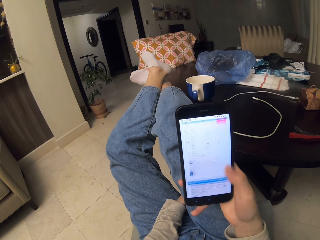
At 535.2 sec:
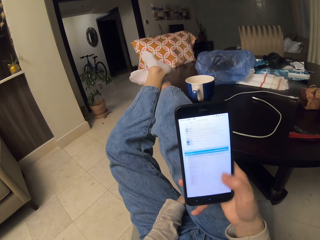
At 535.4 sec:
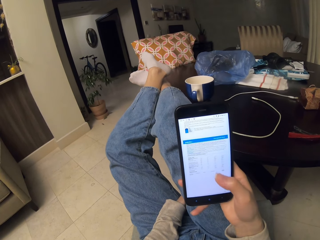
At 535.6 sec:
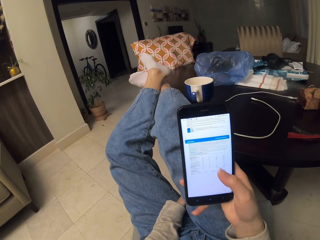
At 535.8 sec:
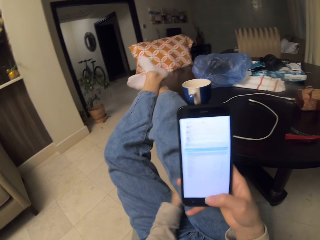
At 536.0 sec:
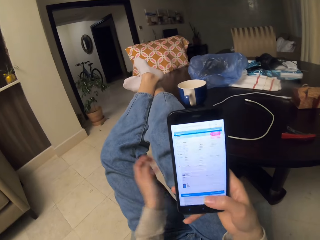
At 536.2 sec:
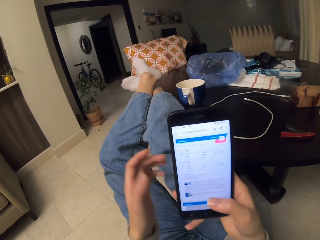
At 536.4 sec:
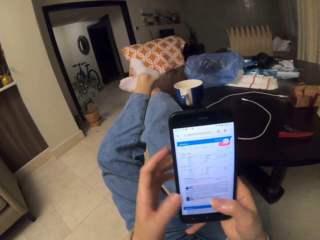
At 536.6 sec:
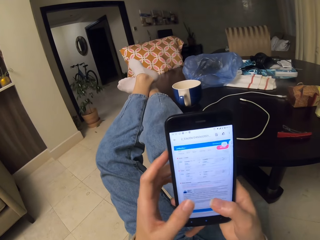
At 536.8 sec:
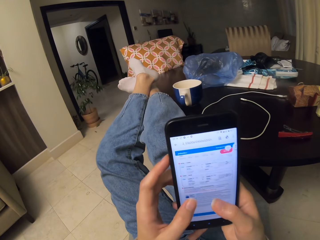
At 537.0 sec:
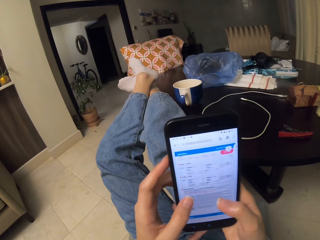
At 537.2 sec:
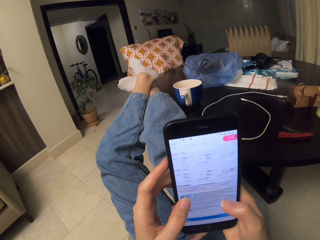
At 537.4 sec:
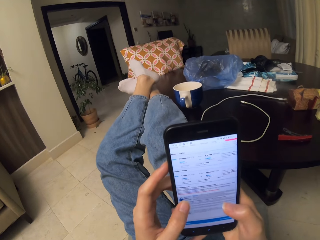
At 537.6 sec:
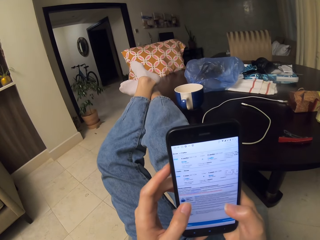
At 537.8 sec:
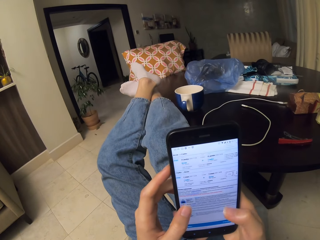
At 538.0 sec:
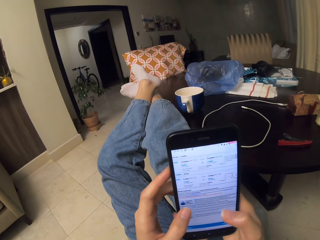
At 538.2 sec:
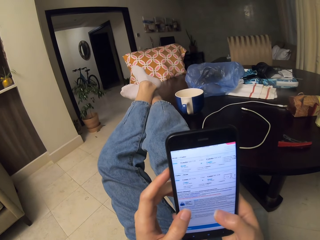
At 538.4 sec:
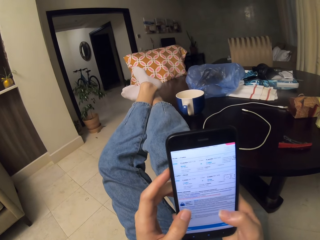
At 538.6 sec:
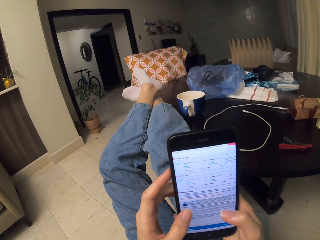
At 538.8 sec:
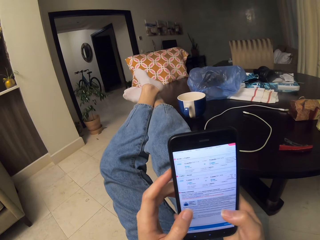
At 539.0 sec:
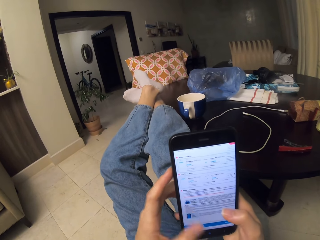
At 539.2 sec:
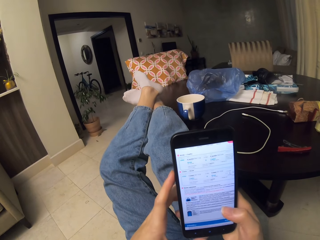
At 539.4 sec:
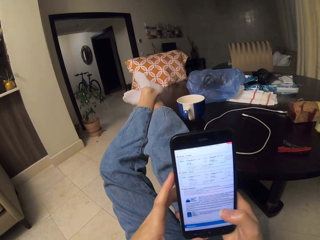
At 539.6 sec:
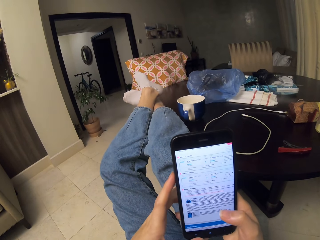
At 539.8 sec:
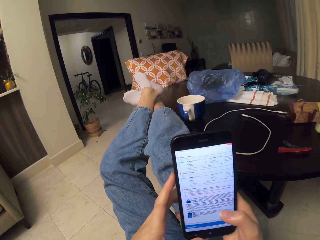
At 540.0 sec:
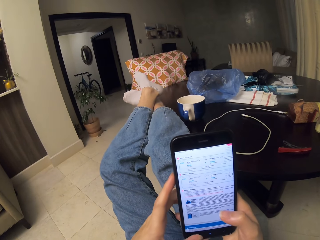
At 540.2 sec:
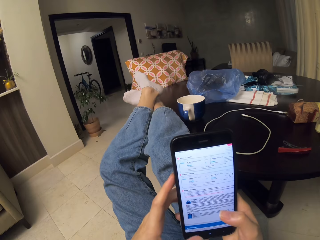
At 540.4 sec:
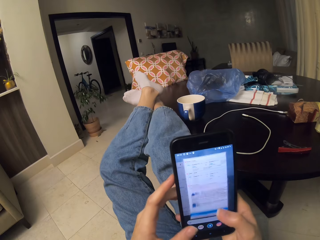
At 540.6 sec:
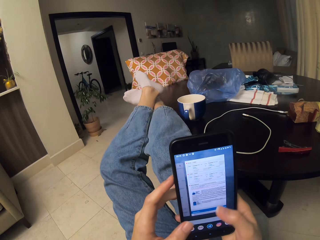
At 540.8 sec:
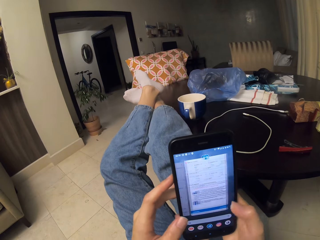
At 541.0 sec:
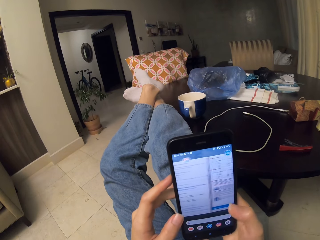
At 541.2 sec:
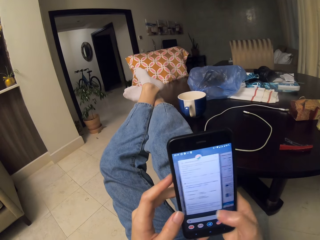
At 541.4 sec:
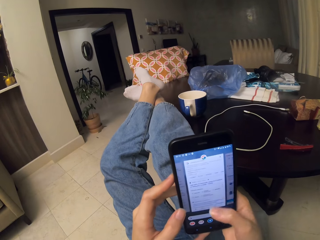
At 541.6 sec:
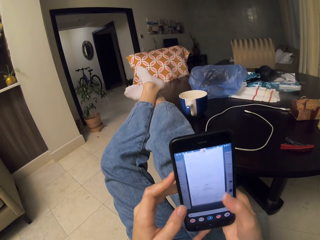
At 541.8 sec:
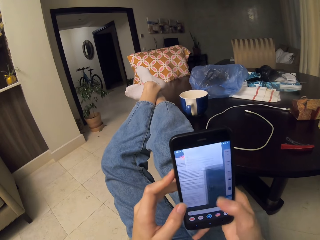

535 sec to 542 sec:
The camera wearer moves the phone up. They move a hand up. They hold the phone. They operate the phone with hands. They scroll the phone.

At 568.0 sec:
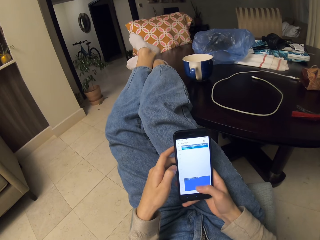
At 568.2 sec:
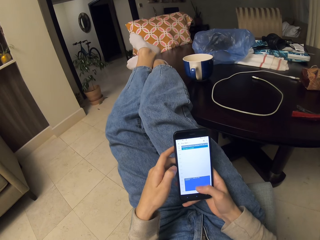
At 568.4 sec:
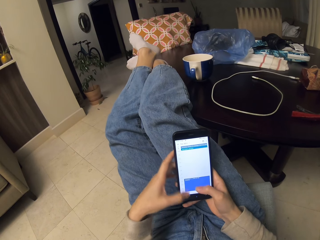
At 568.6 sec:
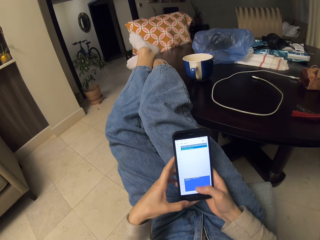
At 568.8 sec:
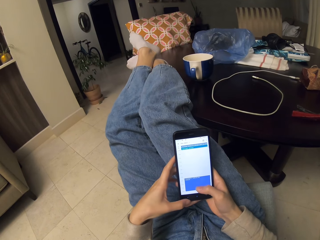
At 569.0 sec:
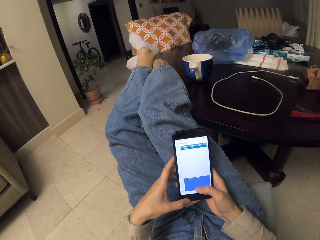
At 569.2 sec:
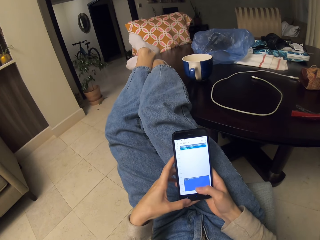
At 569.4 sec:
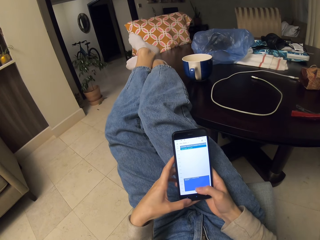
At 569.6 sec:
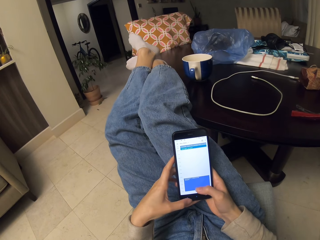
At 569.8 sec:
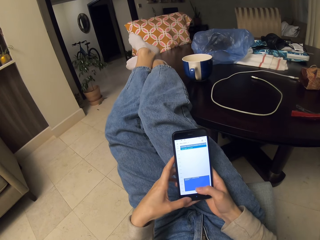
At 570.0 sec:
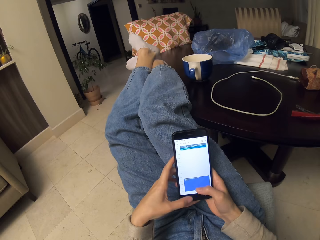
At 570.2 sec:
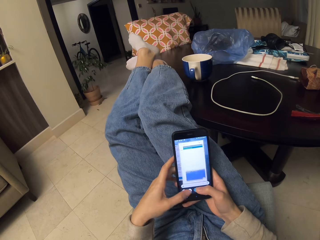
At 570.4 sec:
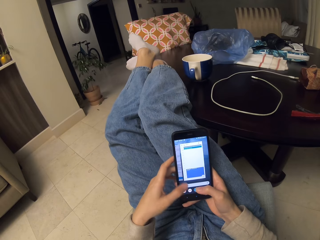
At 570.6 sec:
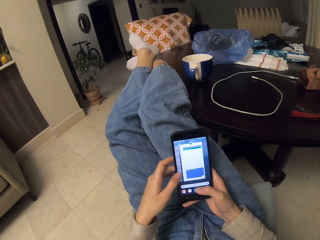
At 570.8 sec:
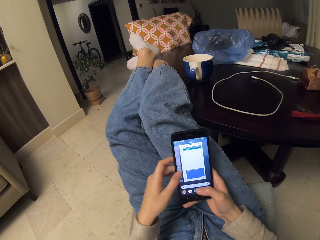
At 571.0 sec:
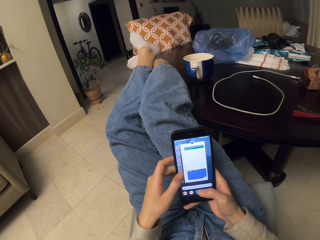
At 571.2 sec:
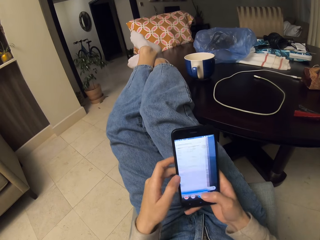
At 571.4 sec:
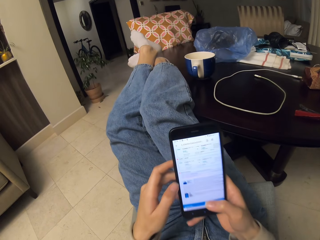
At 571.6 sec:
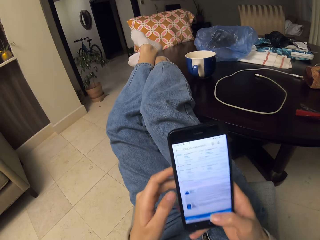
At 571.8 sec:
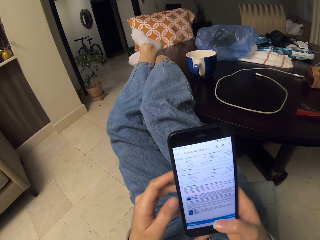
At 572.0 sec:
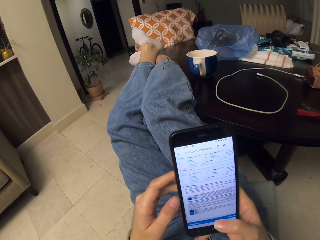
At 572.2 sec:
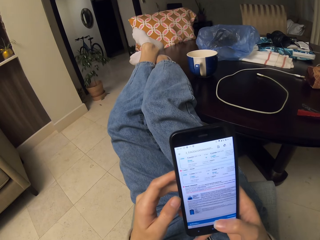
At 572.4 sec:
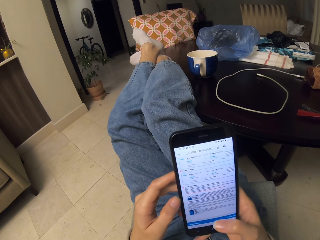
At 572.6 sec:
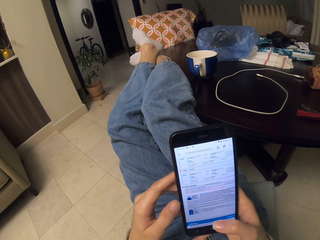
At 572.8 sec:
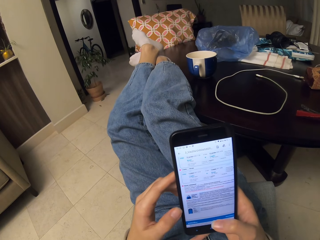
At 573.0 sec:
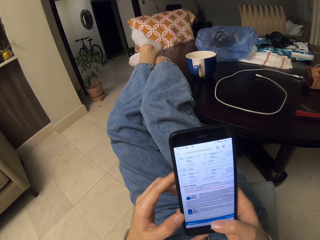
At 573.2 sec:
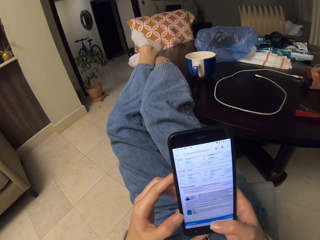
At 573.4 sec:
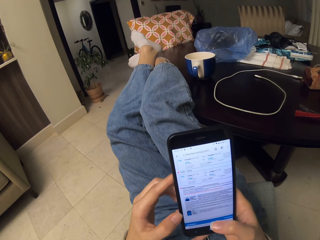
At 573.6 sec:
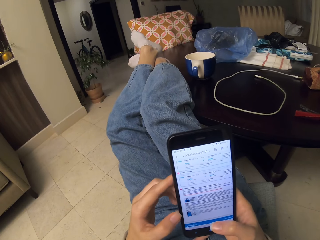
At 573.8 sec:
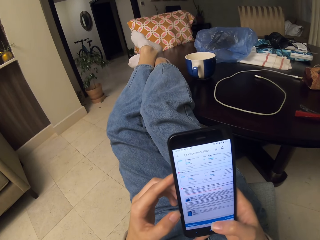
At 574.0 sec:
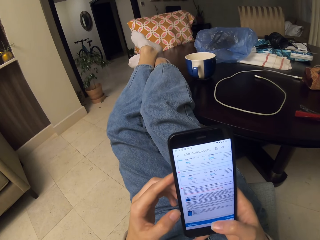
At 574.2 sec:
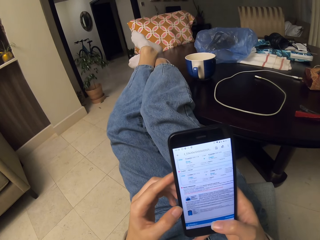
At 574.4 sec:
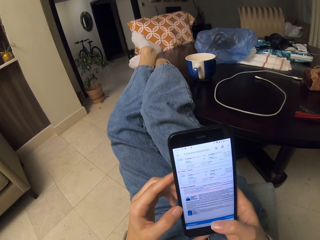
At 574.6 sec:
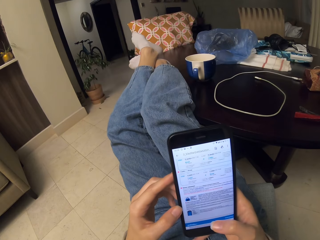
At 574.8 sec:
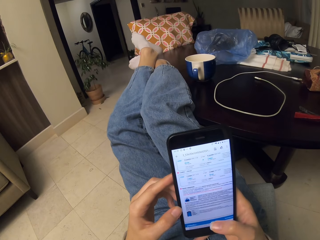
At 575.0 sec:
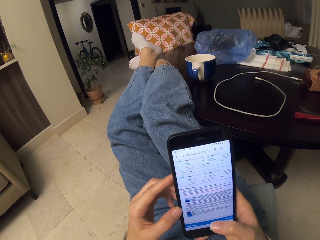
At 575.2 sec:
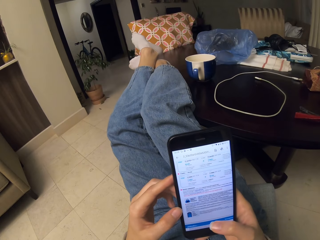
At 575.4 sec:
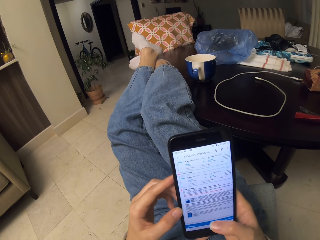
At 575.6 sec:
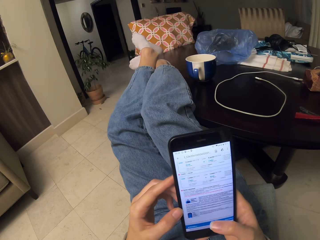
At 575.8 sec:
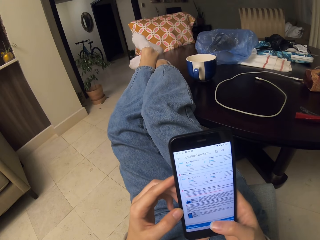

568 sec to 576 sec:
The camera wearer looks at the phone.

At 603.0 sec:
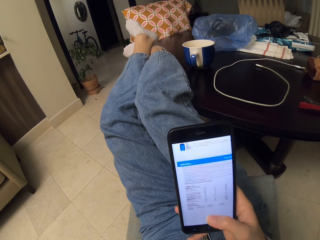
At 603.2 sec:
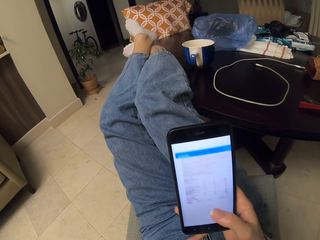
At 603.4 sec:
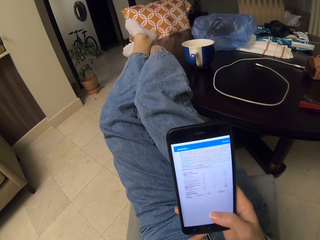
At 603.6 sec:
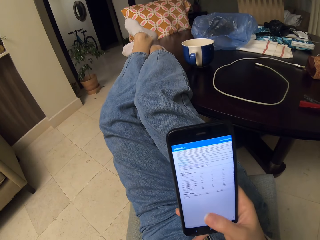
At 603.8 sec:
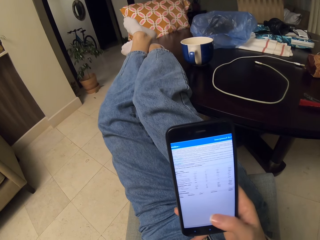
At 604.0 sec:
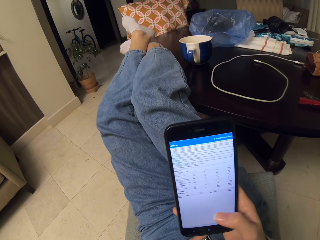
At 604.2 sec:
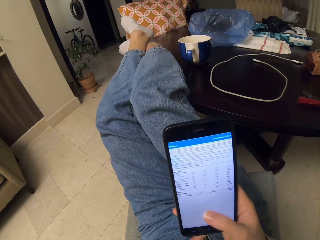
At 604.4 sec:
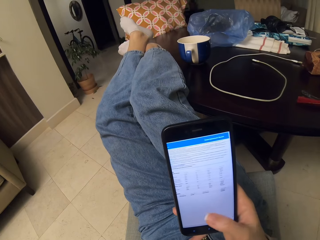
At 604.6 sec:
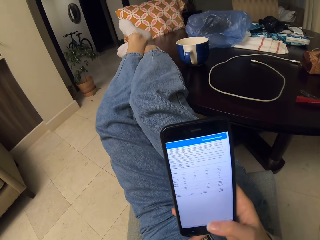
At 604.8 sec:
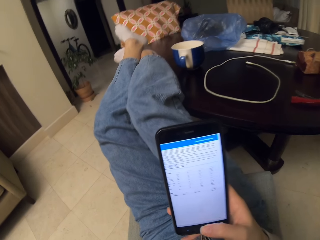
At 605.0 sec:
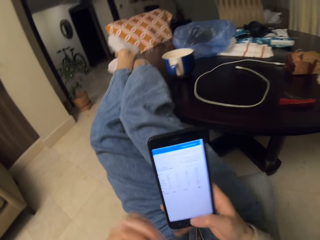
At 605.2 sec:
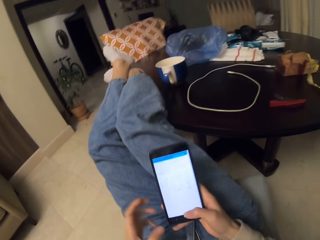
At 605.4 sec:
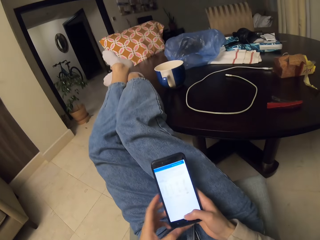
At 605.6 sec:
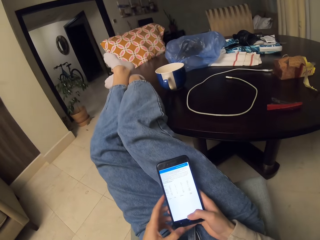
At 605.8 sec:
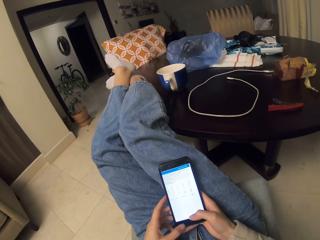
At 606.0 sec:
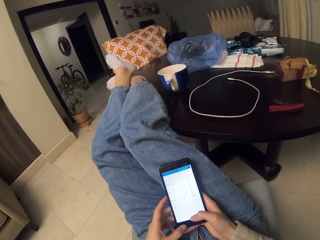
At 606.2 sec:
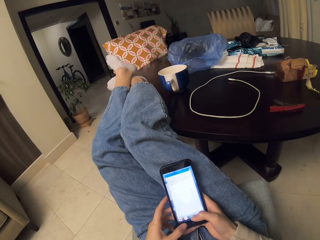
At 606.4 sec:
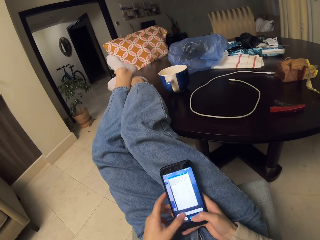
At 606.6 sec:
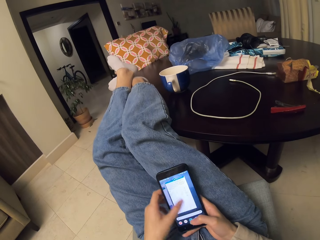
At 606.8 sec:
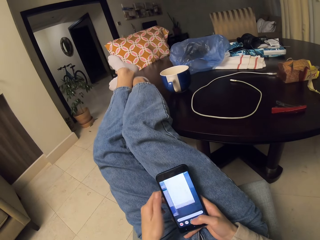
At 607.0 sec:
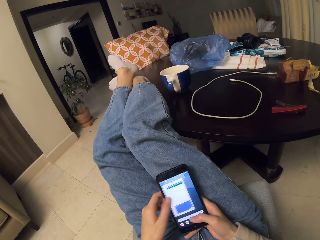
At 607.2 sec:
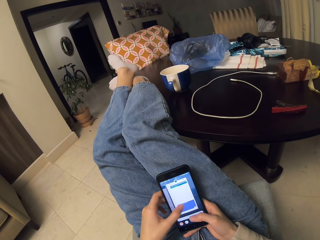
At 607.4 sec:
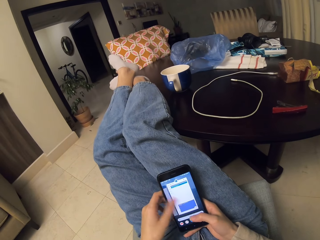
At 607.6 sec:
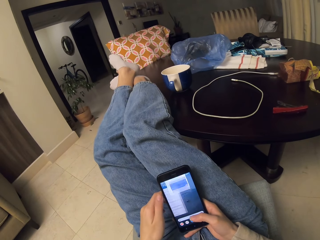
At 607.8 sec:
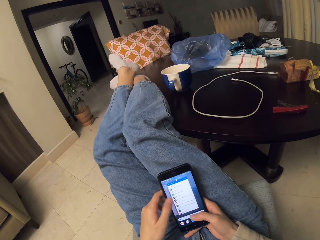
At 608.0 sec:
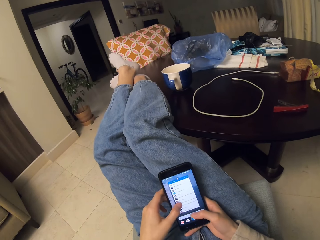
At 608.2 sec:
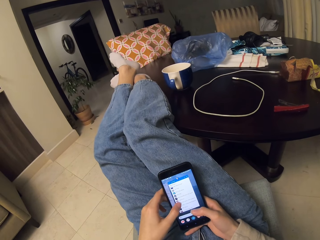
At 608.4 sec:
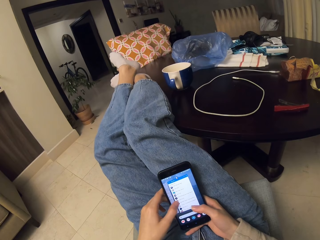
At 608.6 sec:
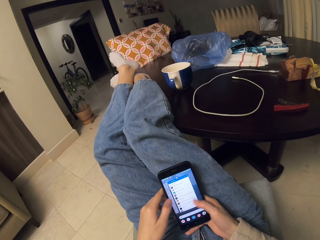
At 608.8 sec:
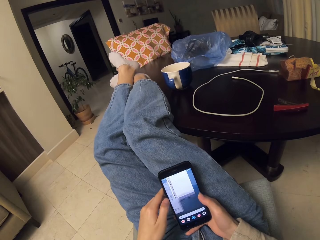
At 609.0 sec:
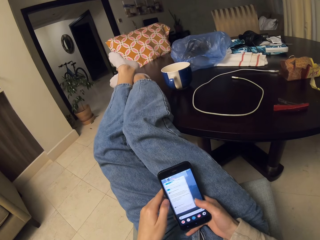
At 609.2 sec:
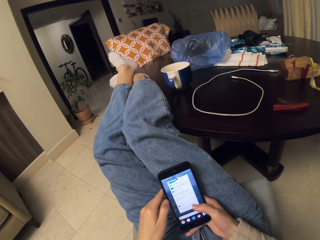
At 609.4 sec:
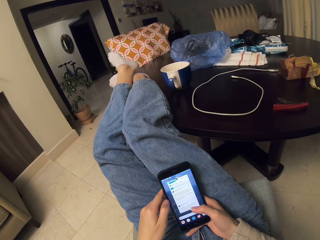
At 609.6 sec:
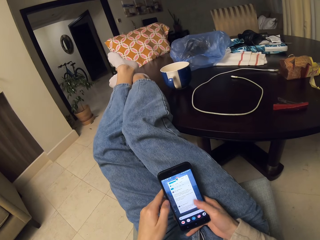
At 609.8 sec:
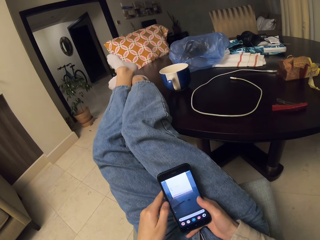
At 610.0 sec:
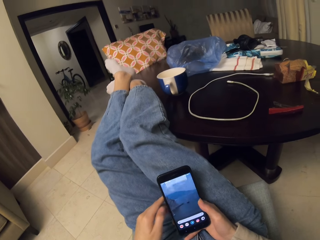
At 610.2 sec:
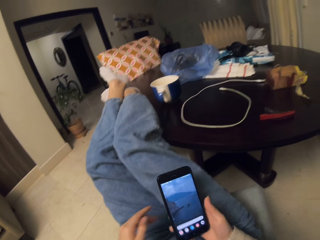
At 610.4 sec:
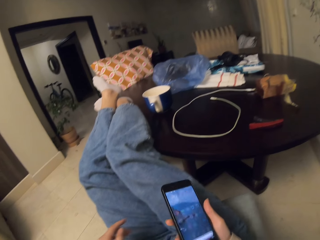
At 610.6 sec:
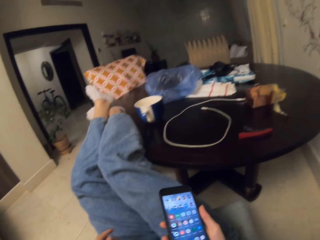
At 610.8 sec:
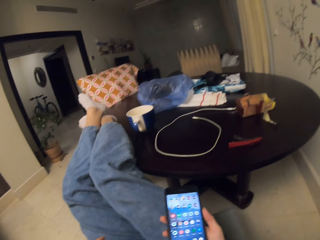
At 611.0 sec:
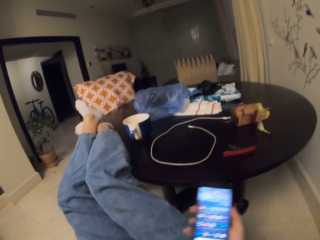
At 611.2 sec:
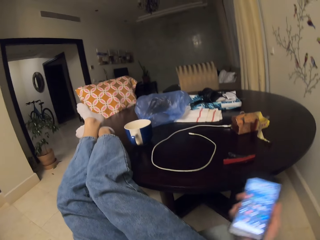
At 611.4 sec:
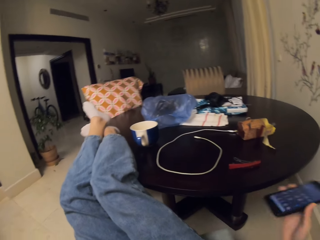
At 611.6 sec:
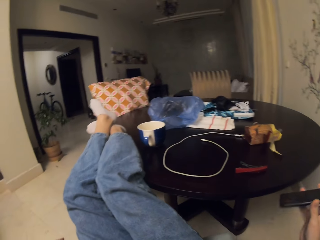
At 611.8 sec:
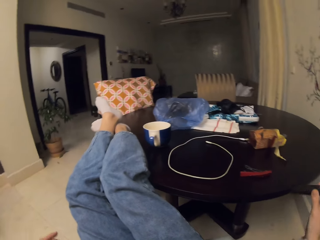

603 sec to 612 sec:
The camera wearer uses the phone.
